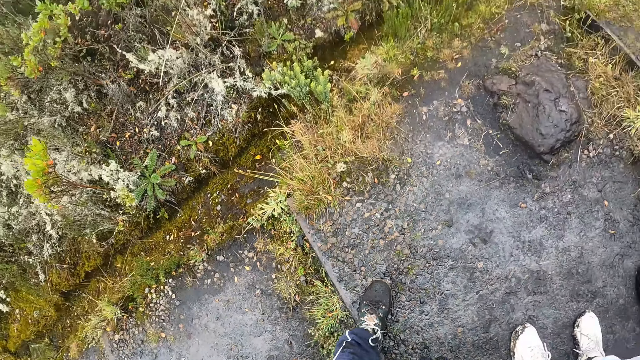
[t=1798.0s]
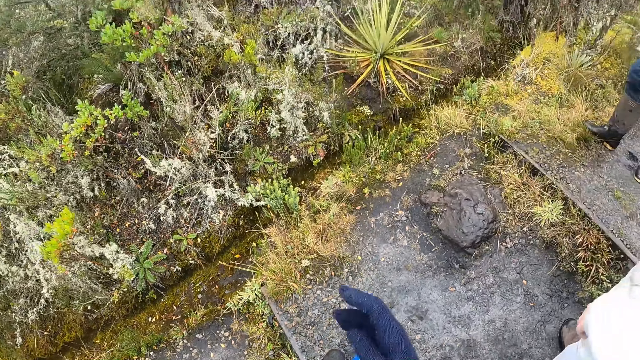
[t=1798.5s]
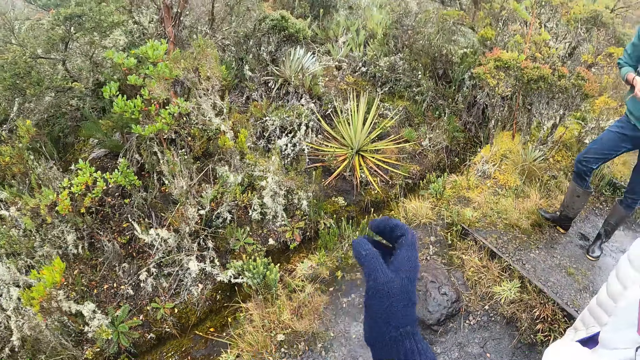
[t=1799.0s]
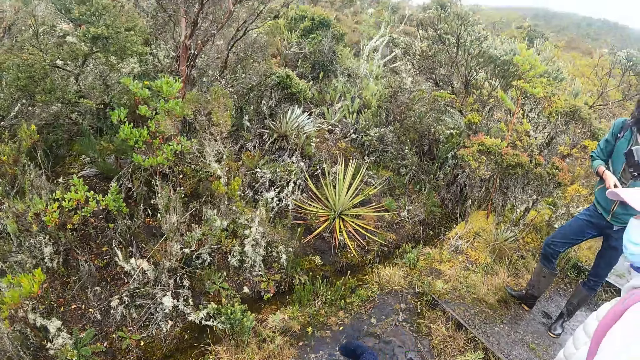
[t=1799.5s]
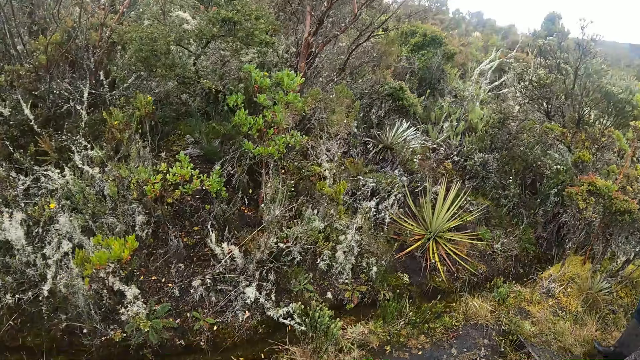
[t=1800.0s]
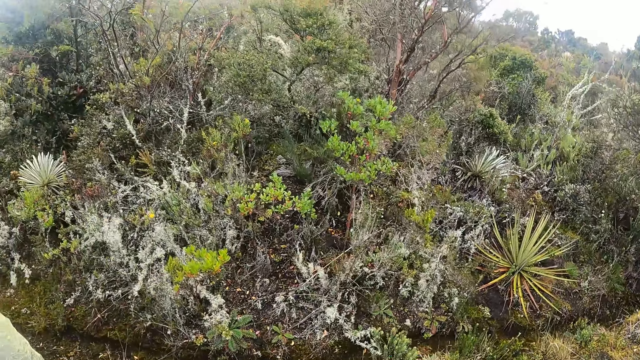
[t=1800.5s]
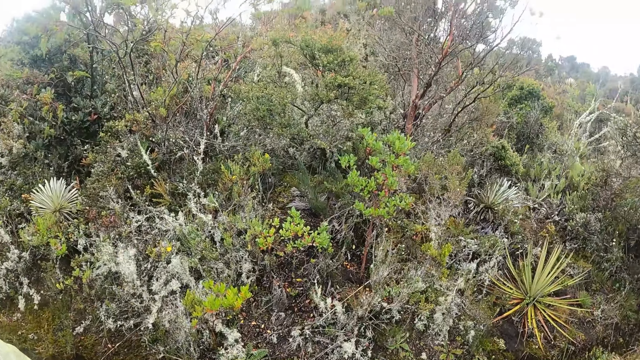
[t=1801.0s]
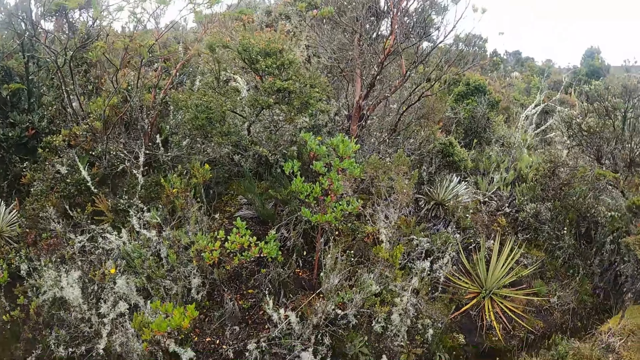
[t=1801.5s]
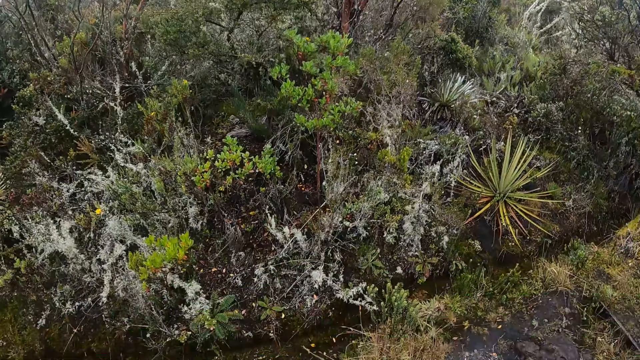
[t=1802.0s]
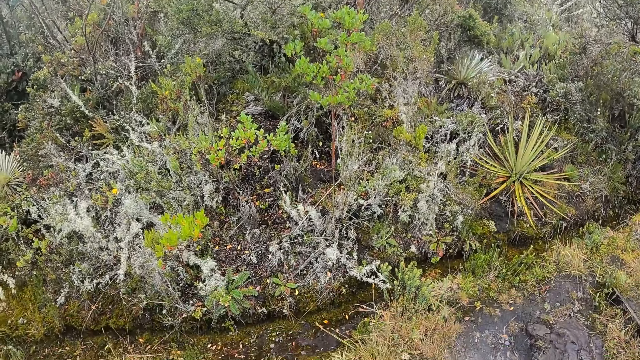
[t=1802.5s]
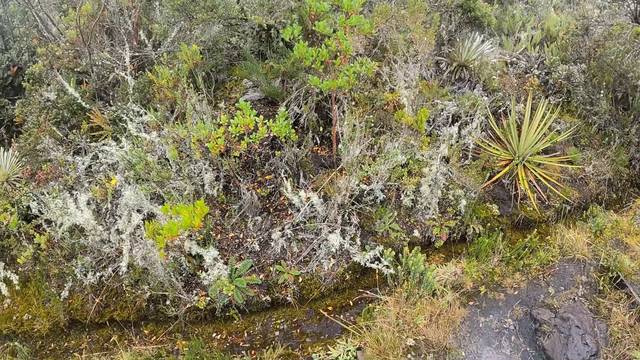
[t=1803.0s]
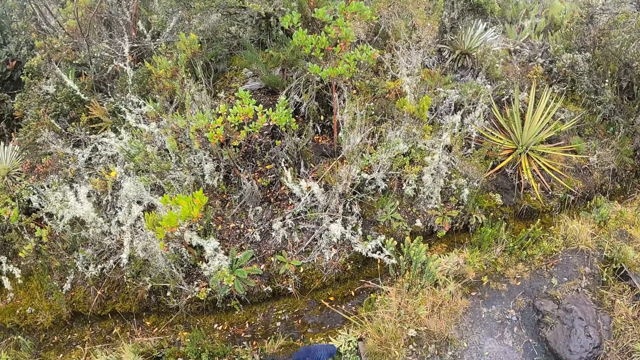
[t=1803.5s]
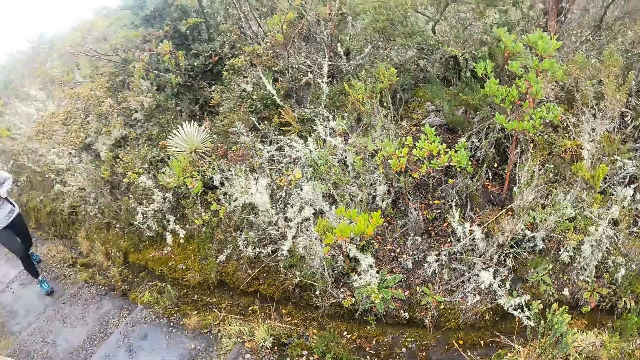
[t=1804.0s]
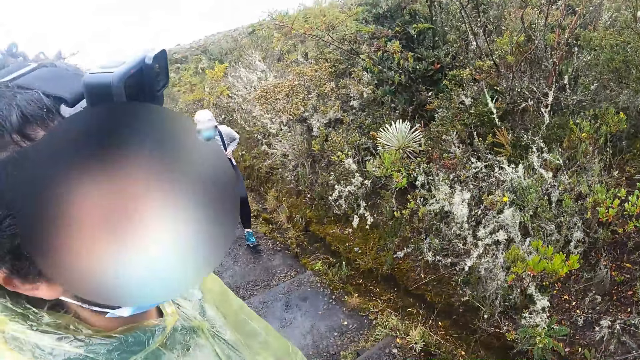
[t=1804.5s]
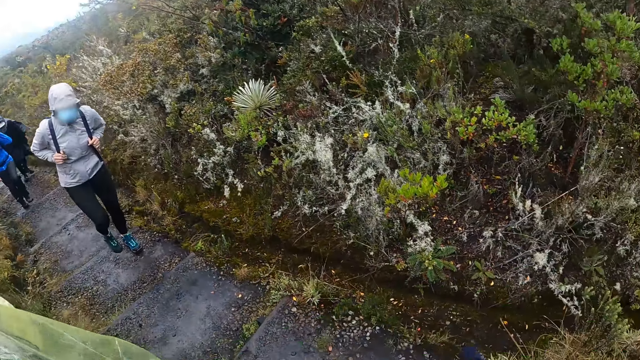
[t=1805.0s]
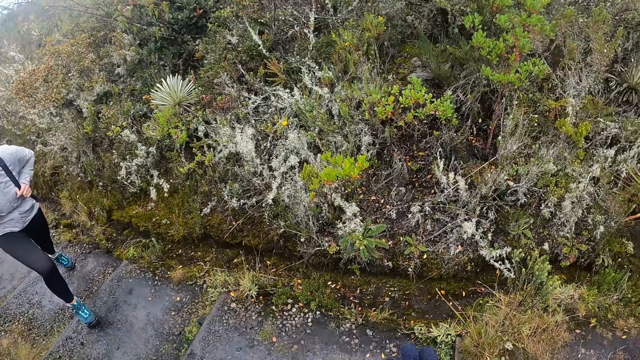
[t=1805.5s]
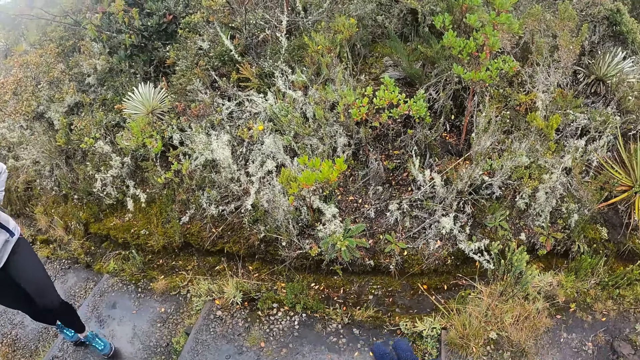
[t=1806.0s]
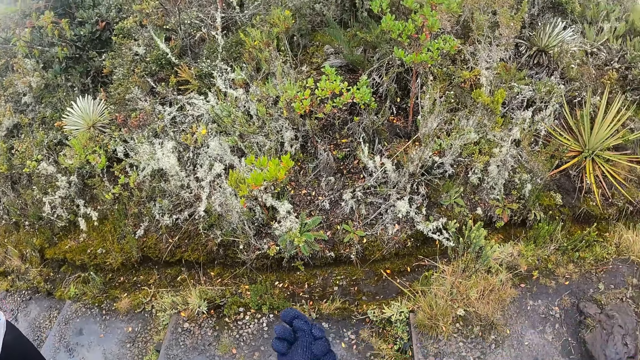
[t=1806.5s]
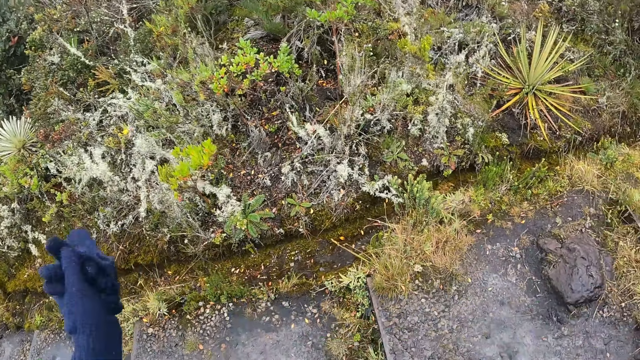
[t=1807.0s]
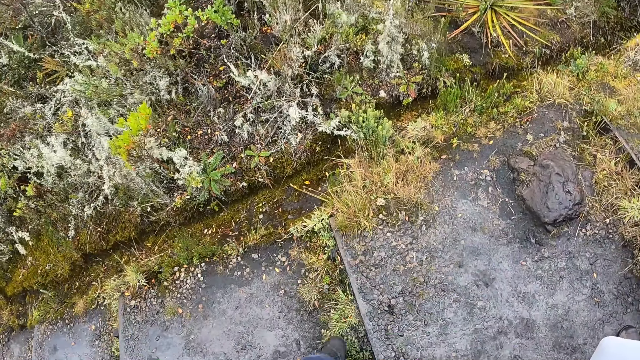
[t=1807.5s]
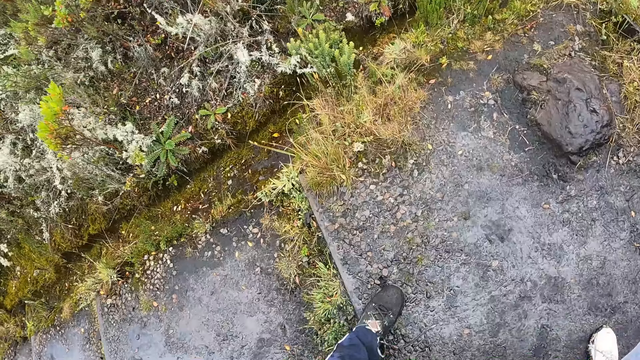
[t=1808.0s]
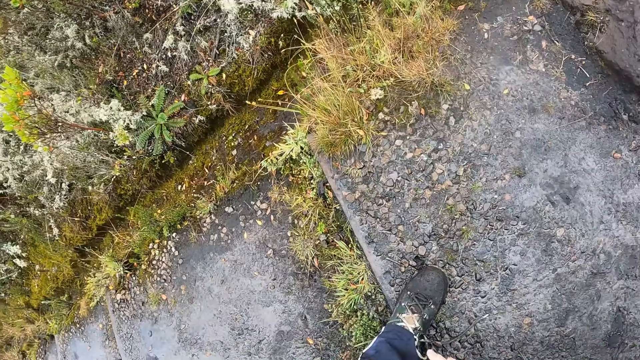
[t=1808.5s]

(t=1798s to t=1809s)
The camera wearer looks around. He removes a glove in his right hand with his left hand.

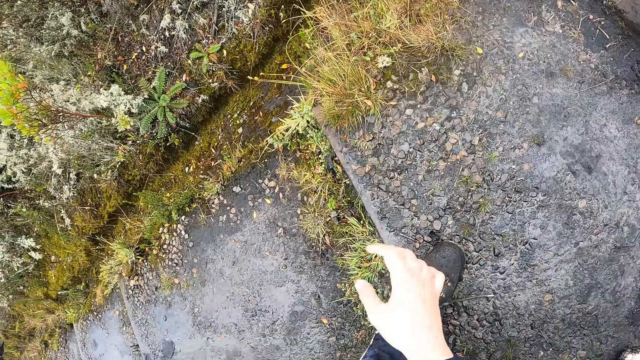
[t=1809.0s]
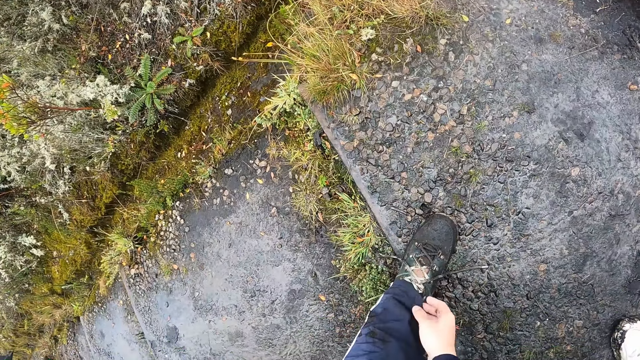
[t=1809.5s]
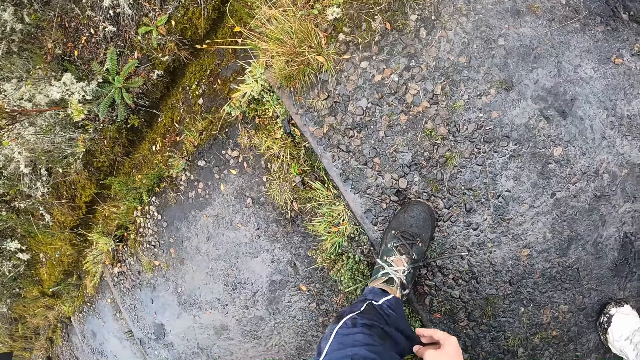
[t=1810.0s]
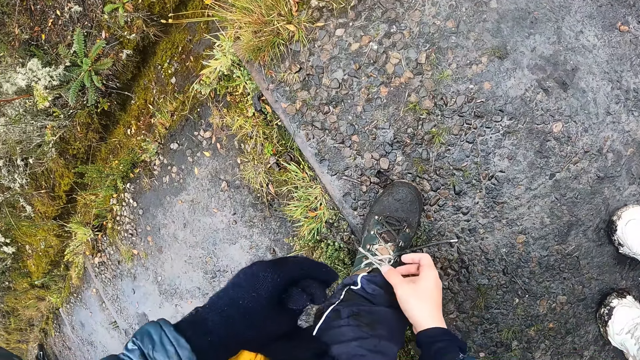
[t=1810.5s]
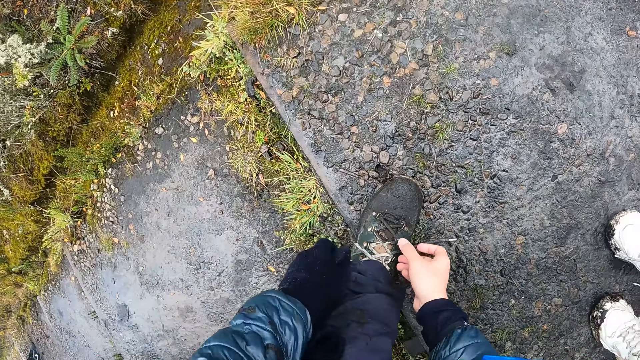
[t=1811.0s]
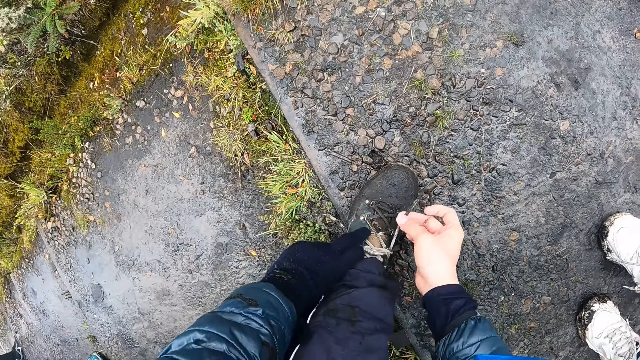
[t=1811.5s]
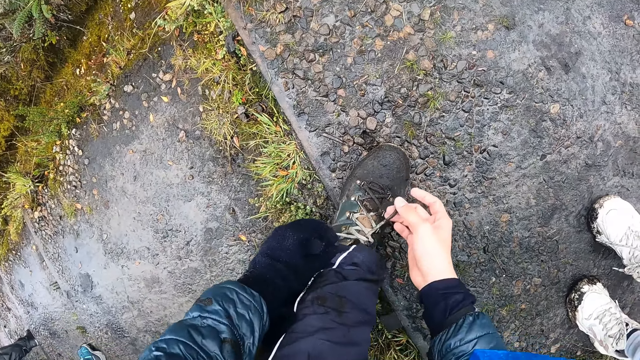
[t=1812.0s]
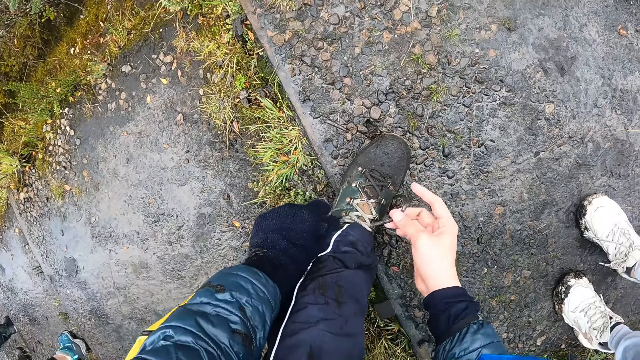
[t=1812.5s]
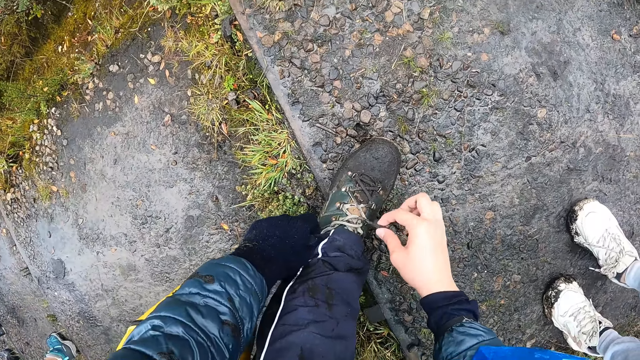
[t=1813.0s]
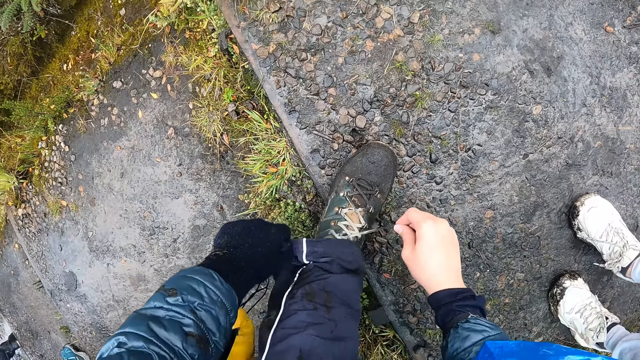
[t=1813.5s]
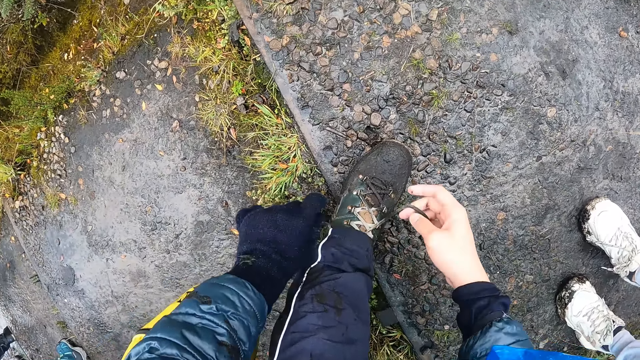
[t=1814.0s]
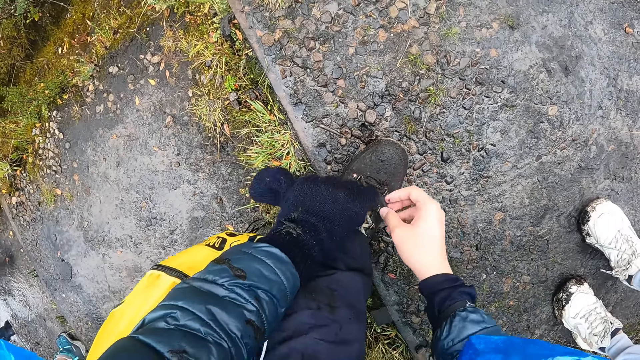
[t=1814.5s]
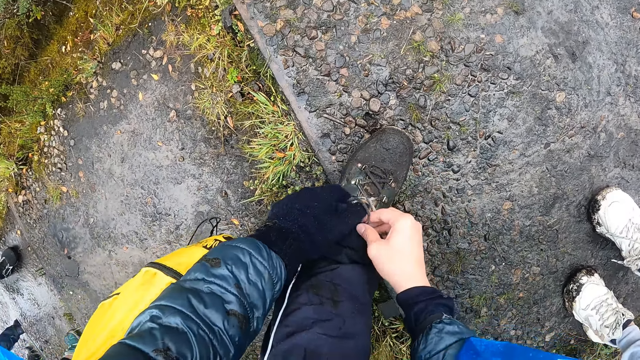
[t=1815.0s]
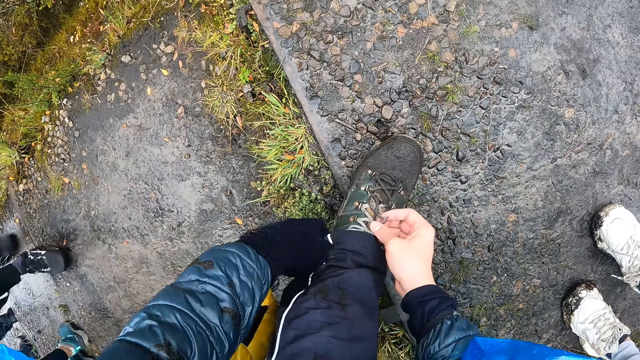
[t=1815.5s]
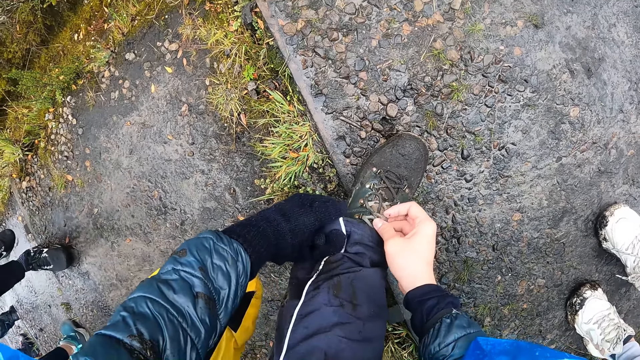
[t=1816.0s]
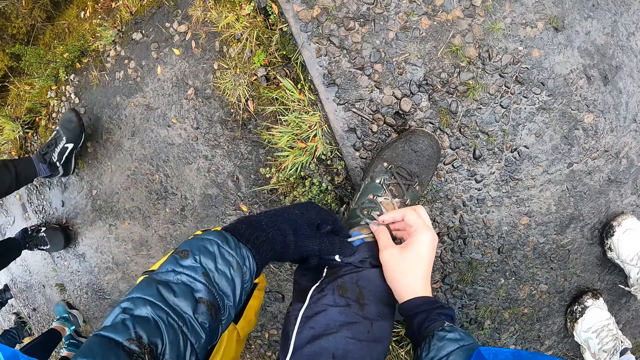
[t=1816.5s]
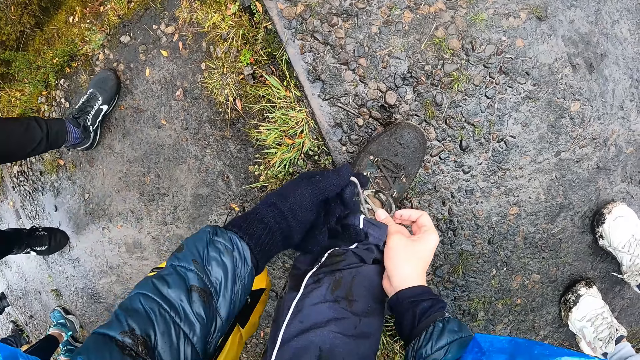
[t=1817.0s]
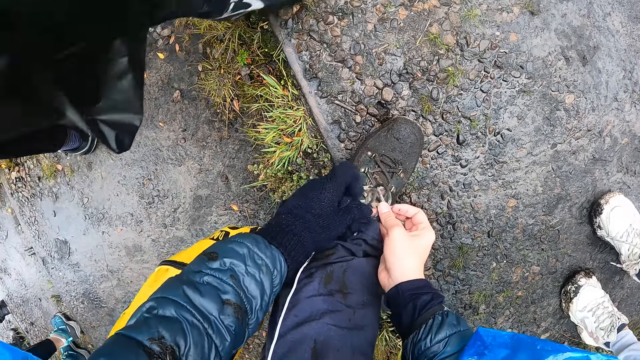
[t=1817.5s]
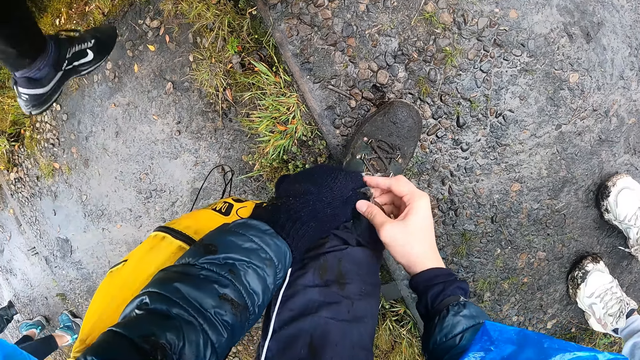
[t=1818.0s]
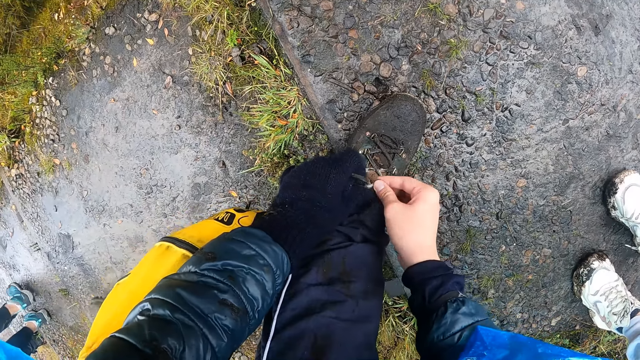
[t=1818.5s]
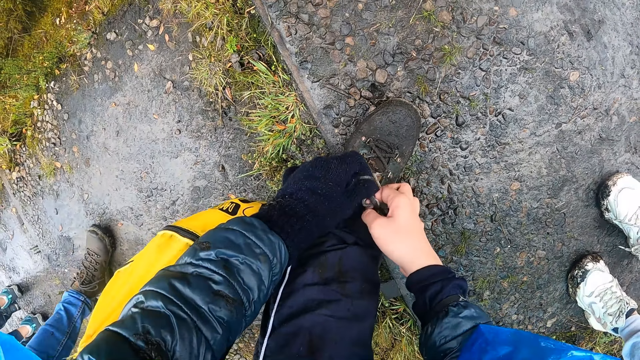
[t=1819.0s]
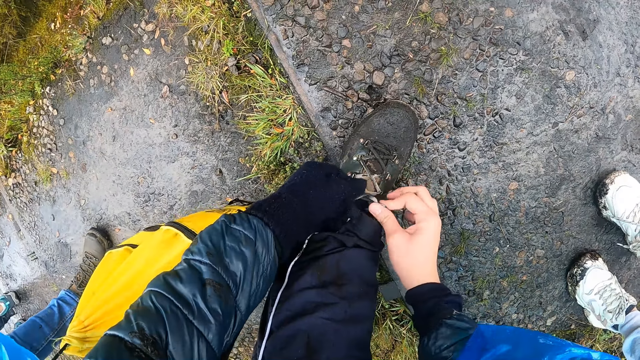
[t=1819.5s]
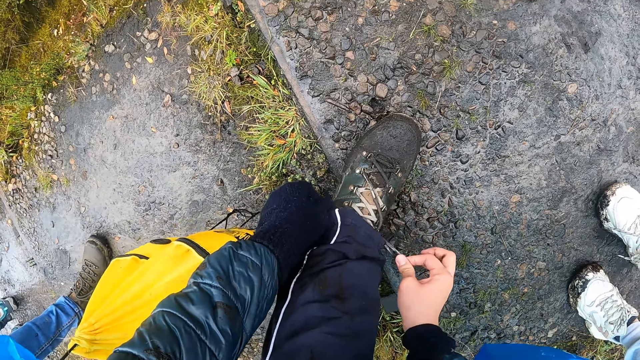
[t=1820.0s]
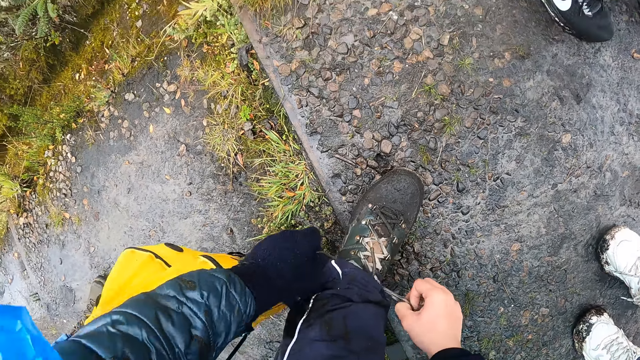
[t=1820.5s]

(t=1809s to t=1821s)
The camera wearer looks around. He raises his trouser with his right hand. He ties his shoe lace with both hands.
